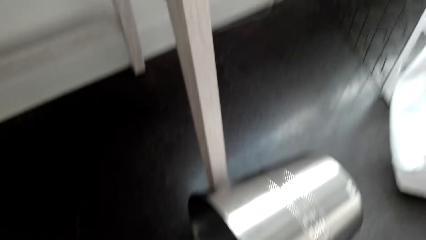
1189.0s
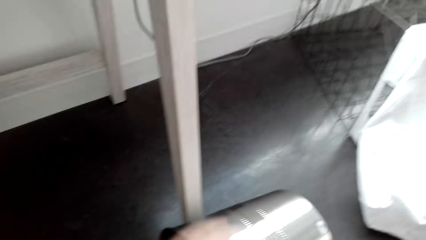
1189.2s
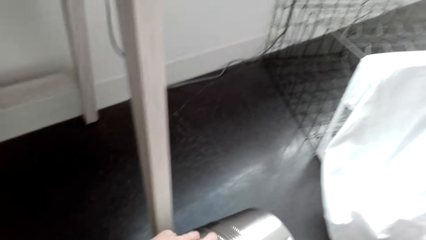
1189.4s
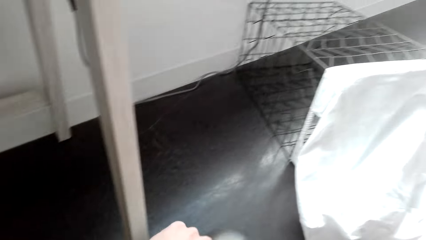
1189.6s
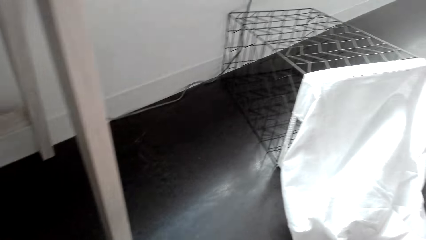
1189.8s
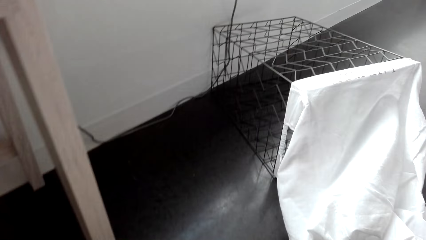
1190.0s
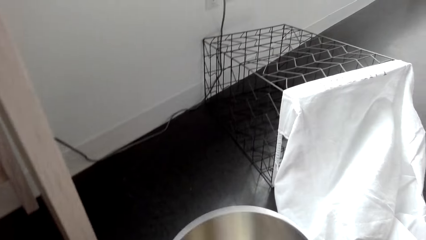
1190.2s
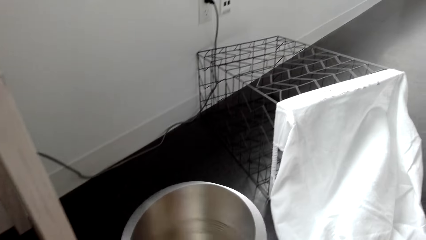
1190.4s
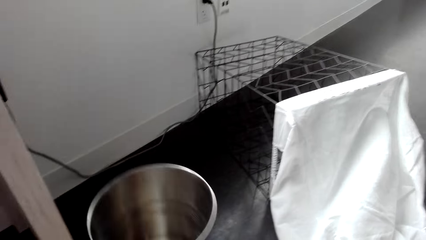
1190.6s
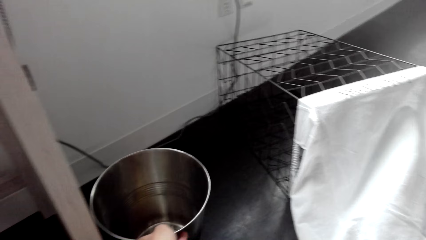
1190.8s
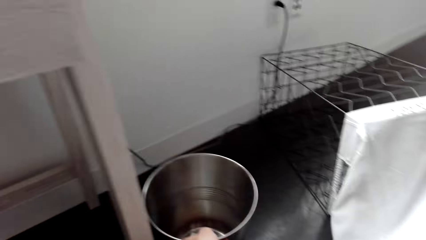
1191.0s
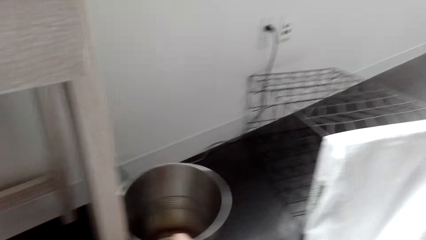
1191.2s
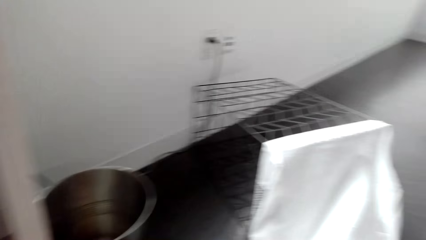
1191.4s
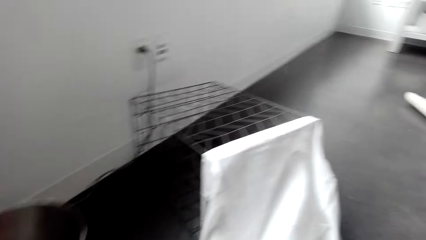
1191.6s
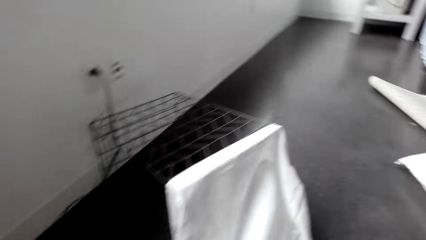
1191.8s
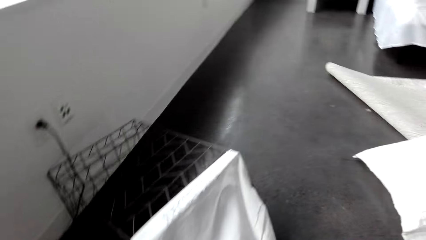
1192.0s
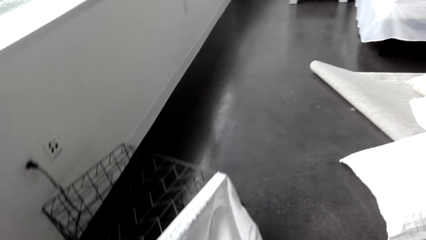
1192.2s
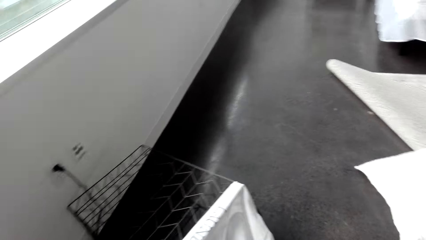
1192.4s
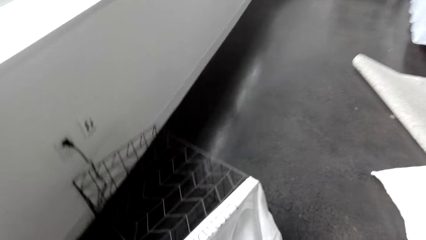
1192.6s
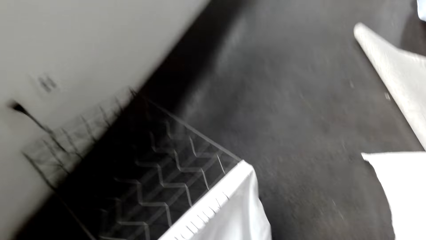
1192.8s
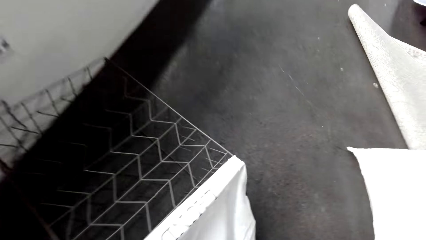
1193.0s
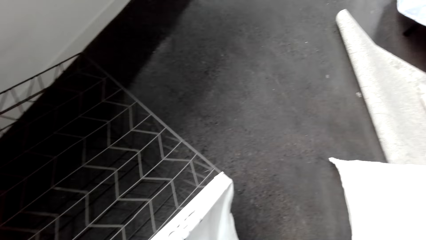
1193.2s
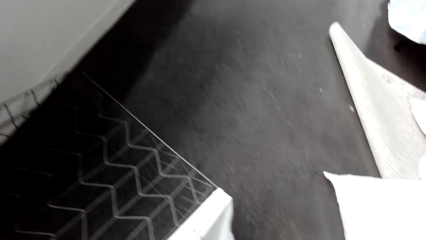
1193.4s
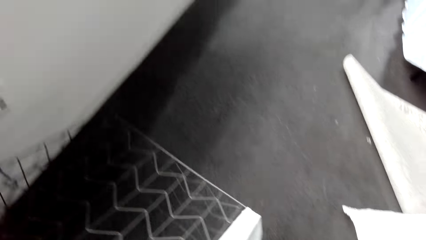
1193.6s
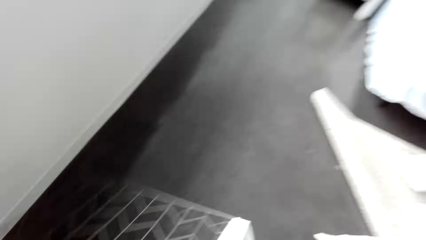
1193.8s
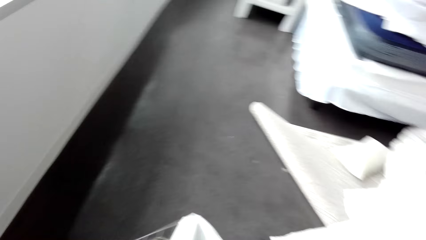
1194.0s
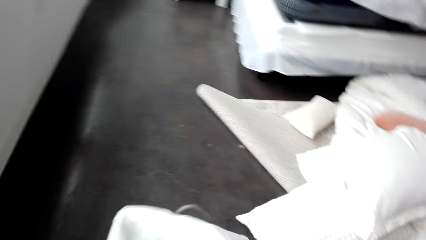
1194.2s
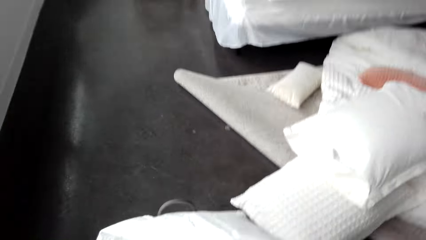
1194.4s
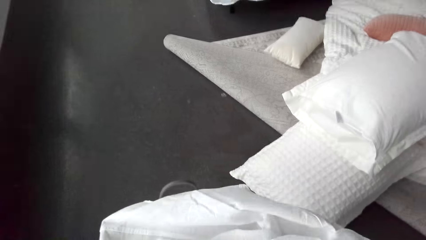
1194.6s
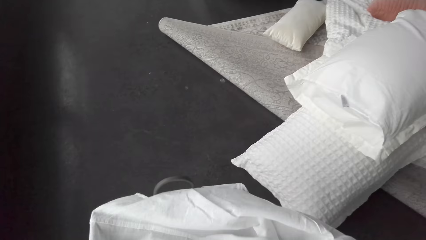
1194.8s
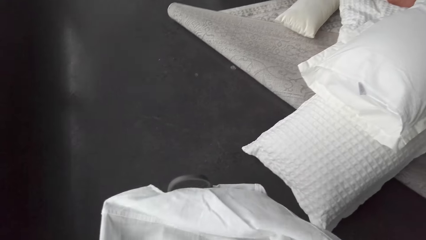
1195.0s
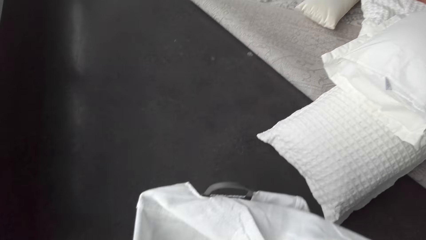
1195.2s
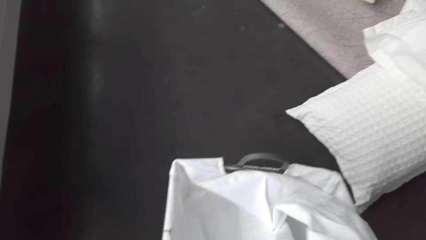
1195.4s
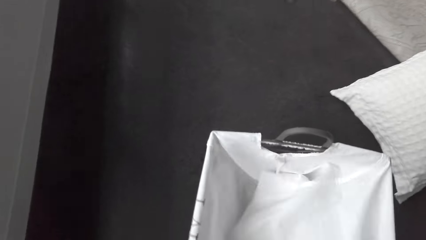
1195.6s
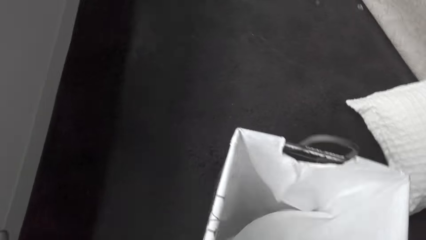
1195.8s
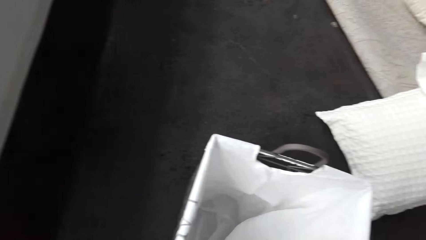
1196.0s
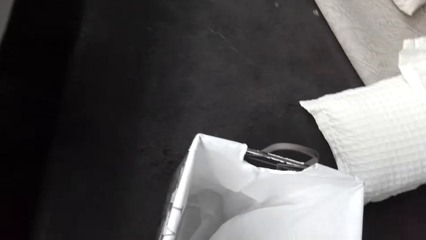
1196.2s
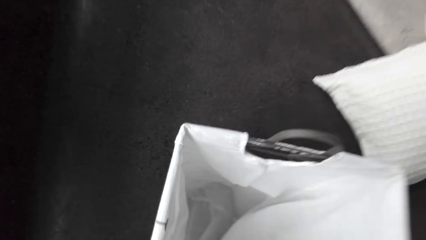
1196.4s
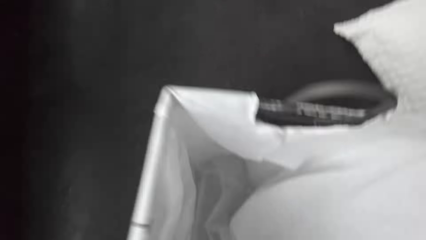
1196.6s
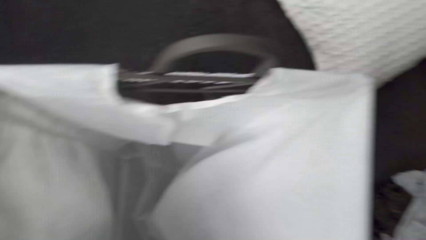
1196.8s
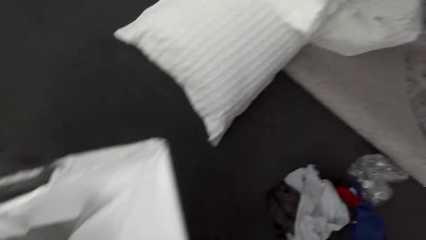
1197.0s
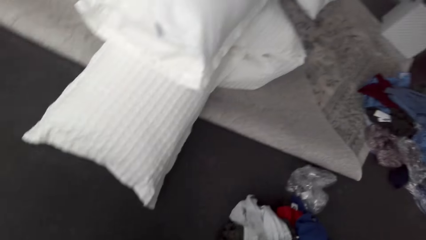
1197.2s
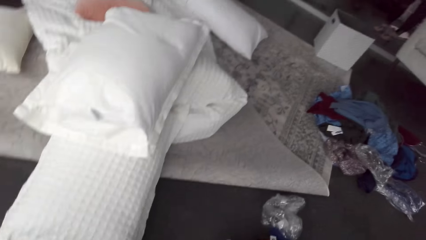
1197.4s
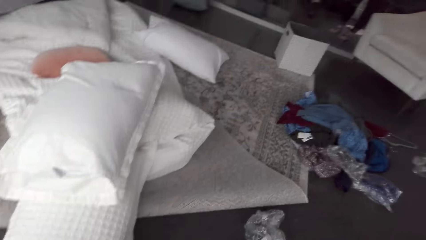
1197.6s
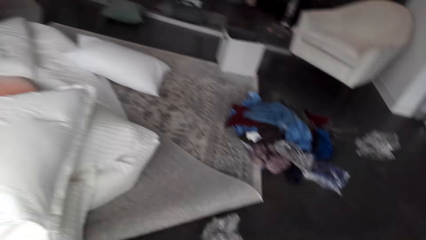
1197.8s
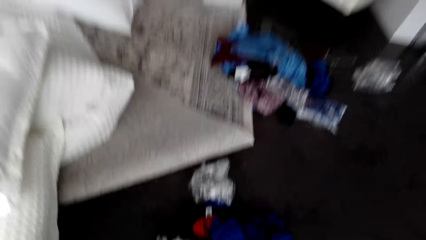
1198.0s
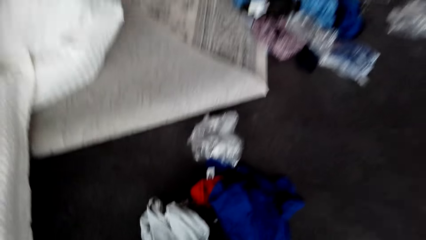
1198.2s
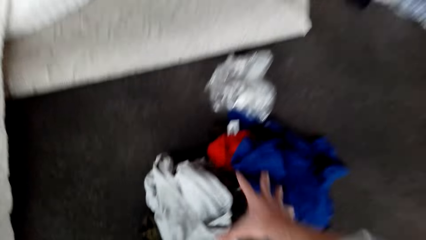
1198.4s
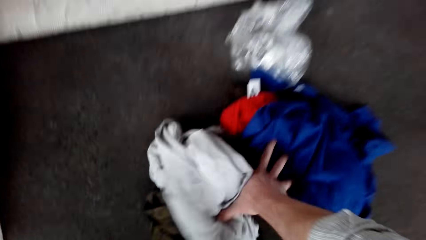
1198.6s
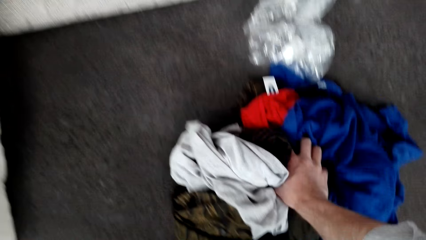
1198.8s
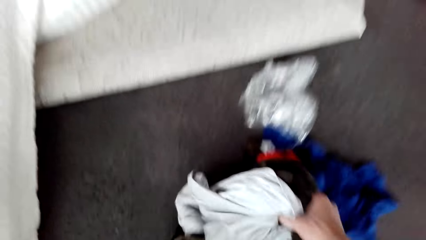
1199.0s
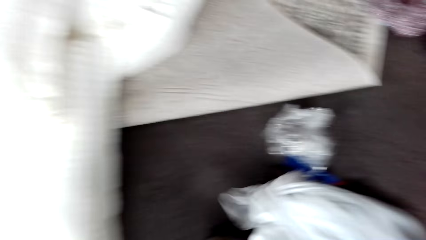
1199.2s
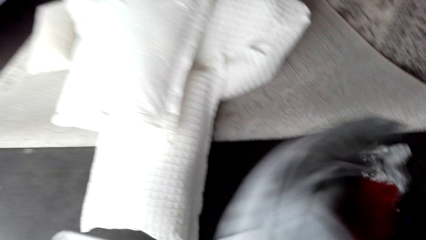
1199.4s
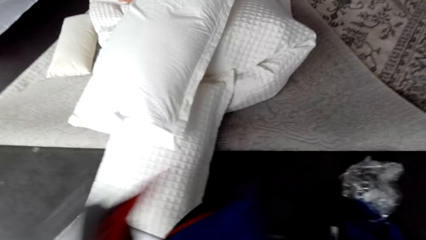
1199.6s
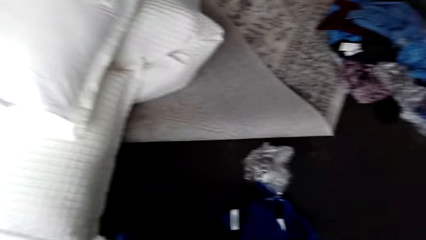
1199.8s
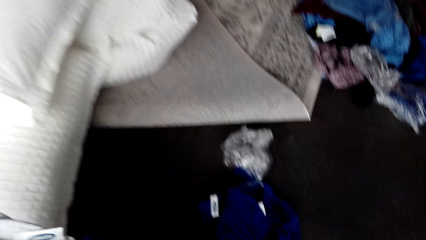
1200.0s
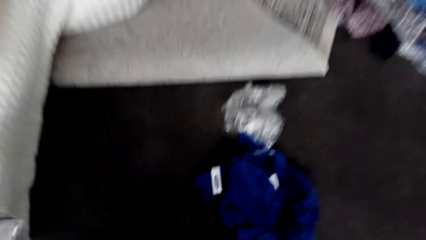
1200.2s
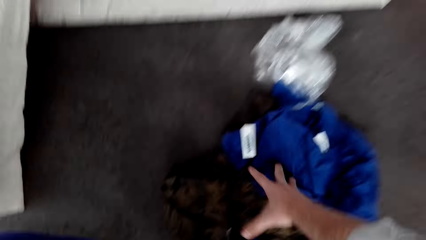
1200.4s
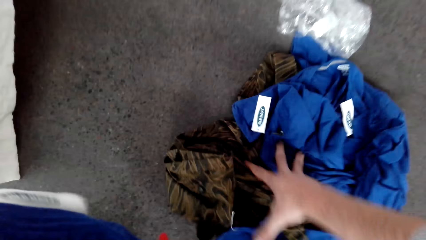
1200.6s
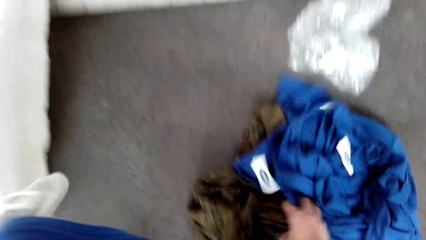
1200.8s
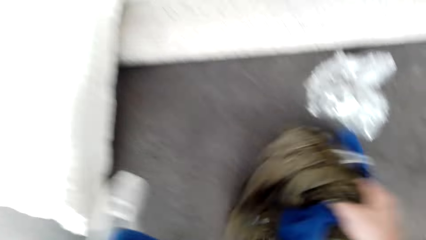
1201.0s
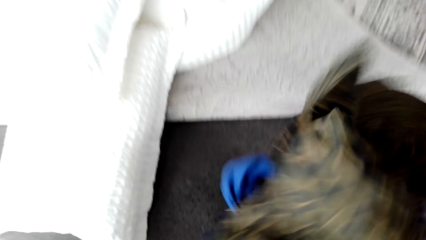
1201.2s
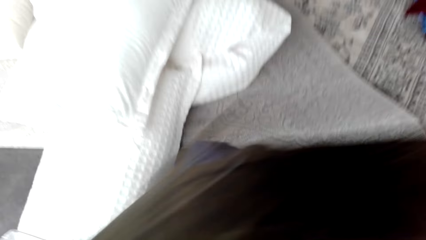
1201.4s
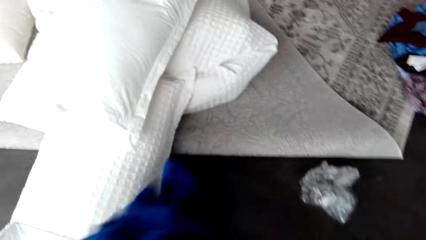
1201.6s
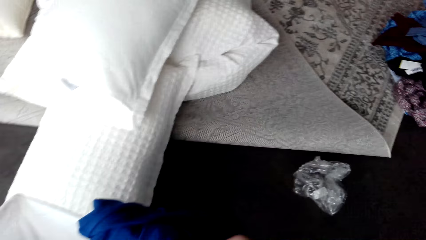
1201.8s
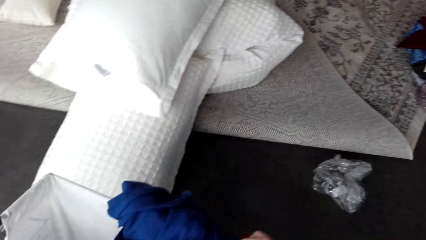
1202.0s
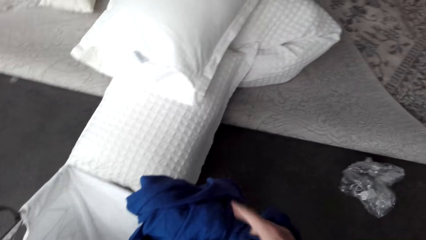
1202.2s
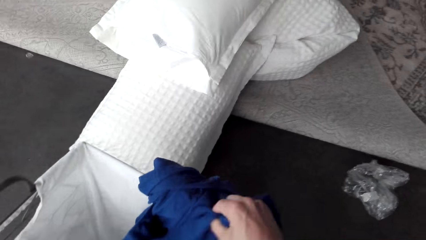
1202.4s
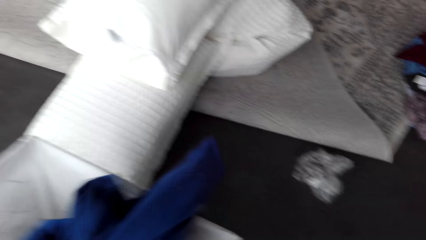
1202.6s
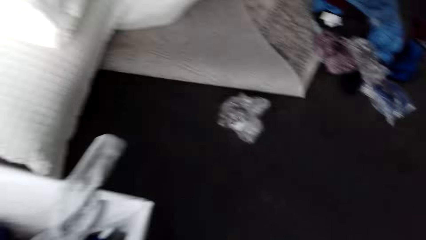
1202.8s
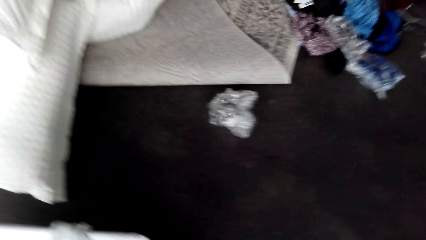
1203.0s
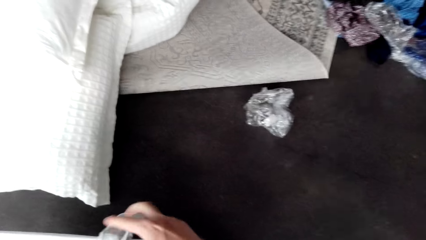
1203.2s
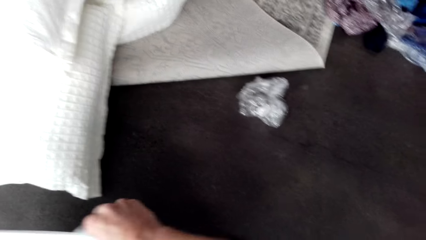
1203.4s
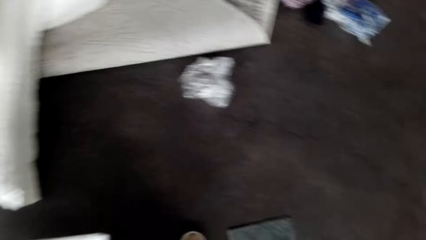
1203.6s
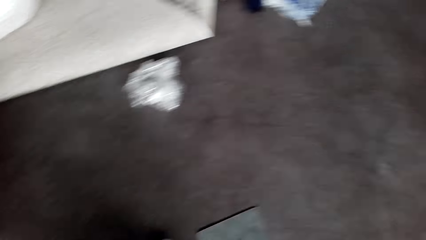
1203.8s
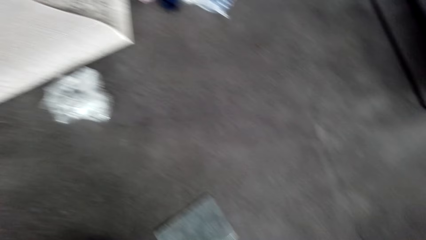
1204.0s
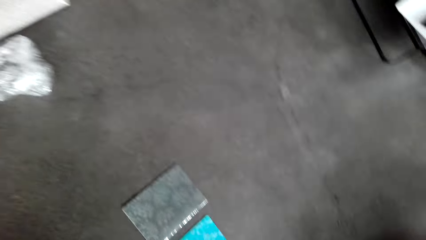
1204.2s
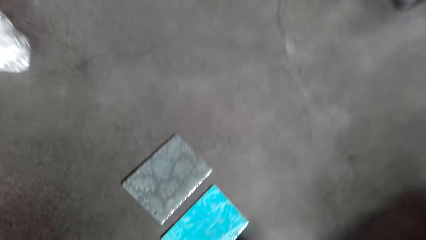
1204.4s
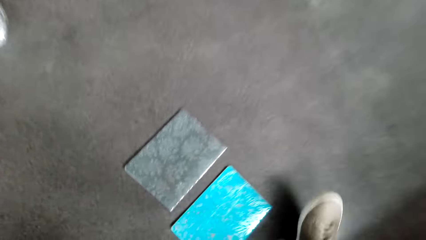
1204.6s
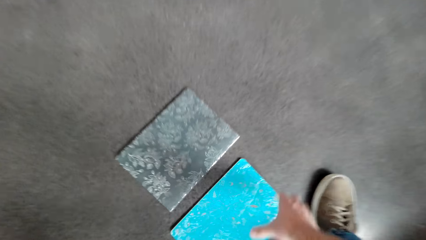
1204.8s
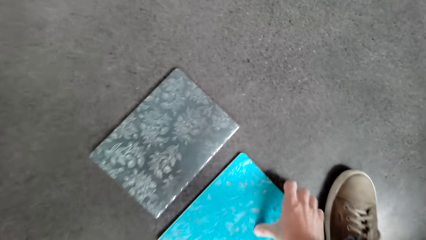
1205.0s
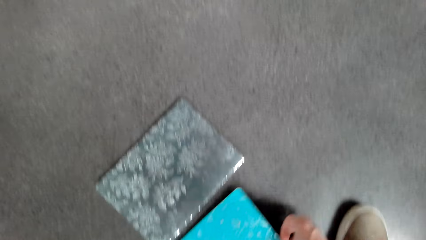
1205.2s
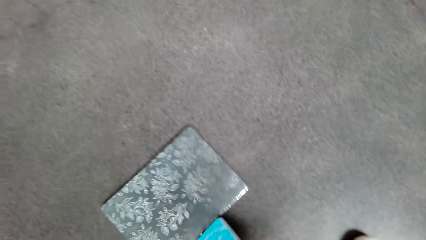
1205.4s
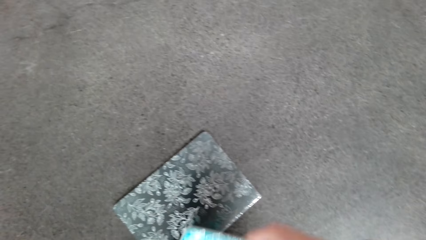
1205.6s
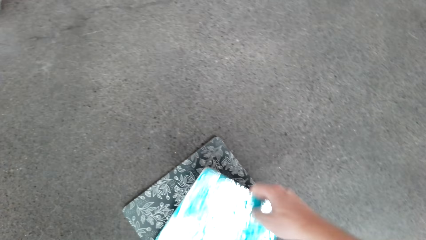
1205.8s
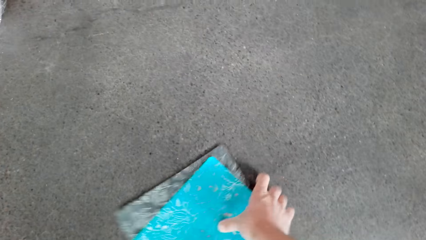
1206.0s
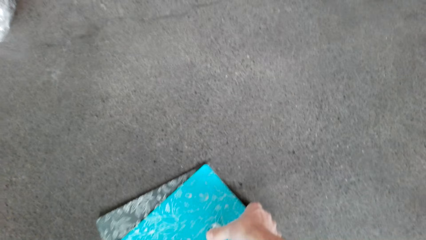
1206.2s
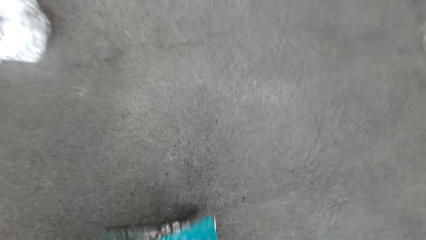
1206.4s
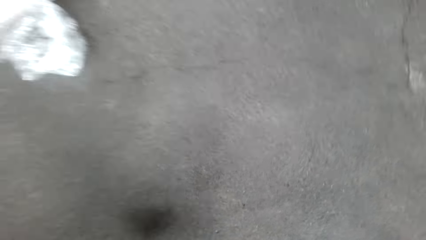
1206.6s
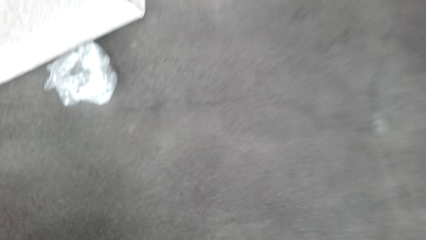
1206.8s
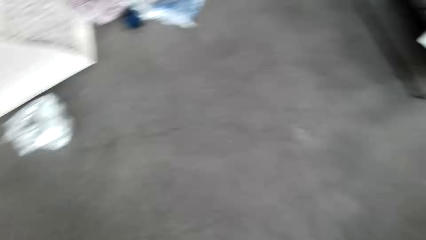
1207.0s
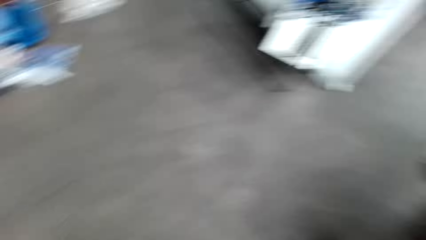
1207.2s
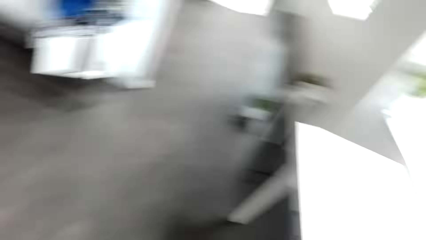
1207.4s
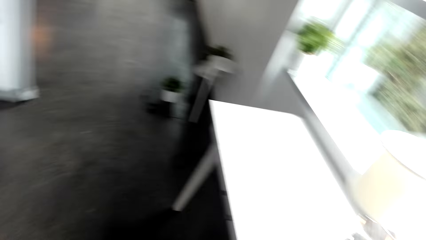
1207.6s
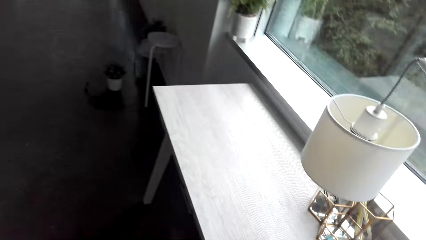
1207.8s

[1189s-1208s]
The camera wearer positions a glass of water. They move the container away. They lift the basket. They collect clothes. They put the clothes in the basket. They lift the clothes from the floor. They put the clothes in the basket. They lift the books.
